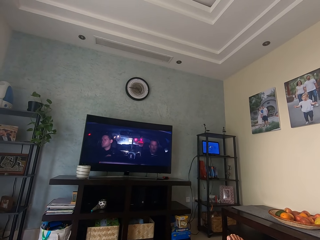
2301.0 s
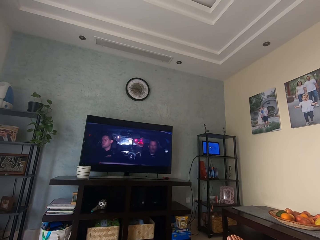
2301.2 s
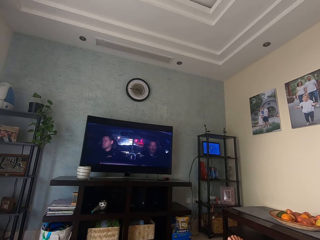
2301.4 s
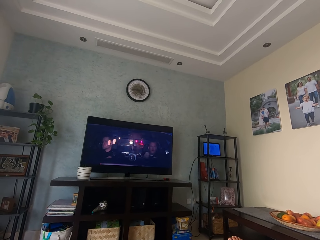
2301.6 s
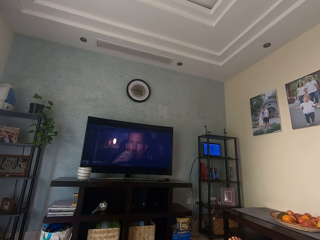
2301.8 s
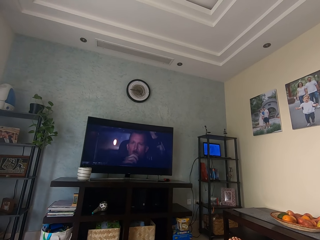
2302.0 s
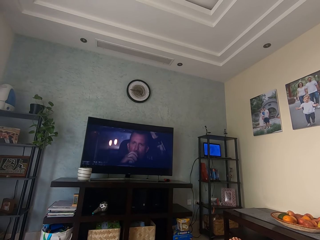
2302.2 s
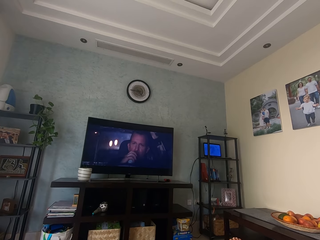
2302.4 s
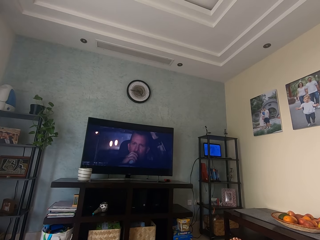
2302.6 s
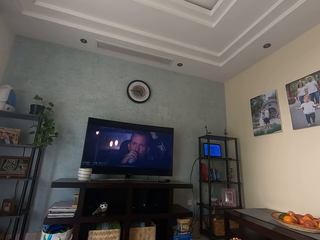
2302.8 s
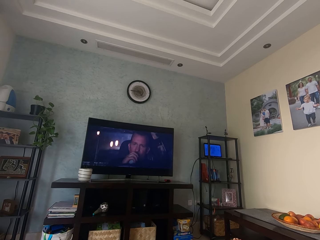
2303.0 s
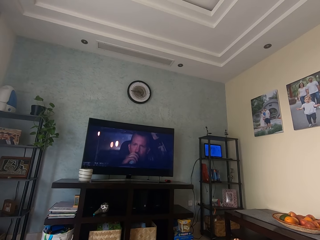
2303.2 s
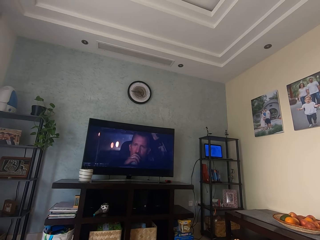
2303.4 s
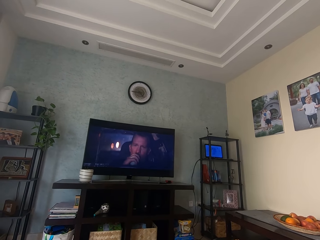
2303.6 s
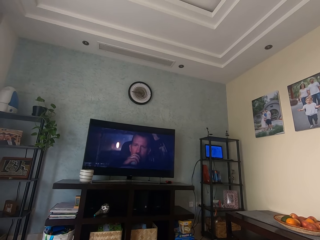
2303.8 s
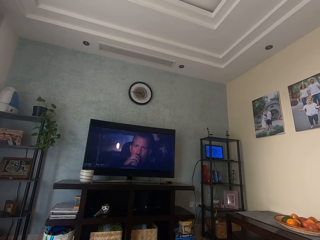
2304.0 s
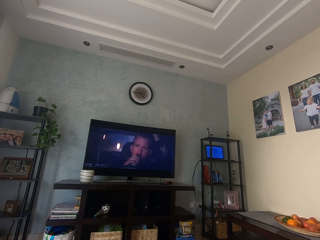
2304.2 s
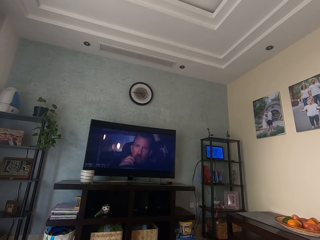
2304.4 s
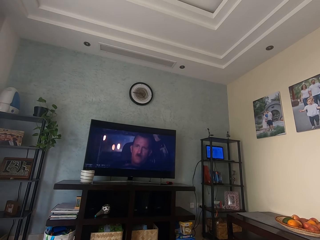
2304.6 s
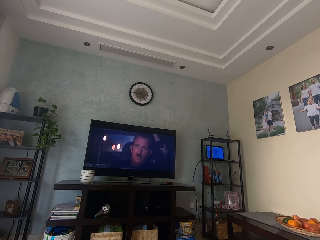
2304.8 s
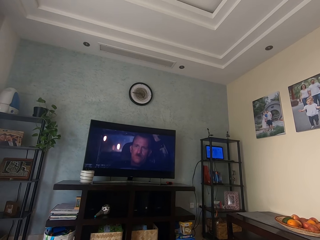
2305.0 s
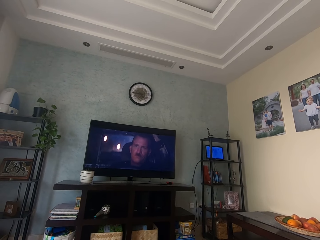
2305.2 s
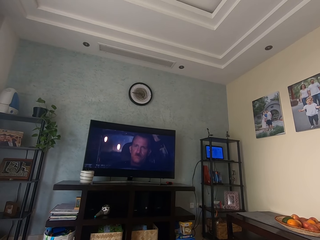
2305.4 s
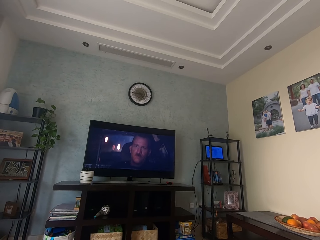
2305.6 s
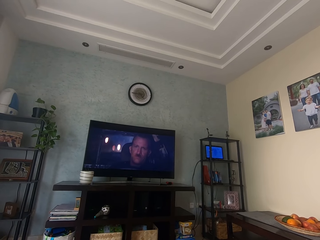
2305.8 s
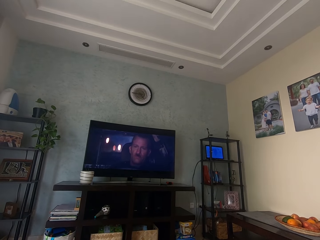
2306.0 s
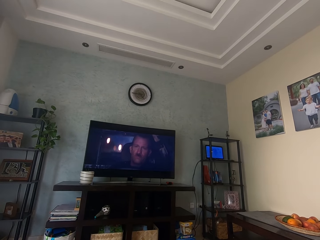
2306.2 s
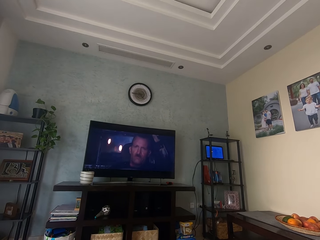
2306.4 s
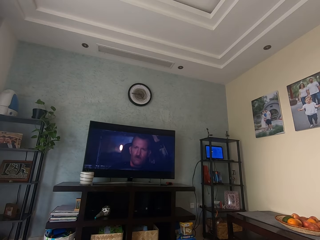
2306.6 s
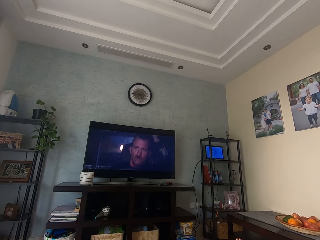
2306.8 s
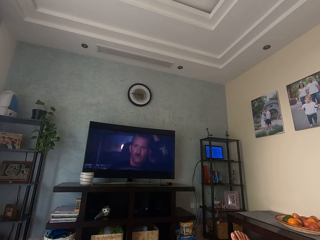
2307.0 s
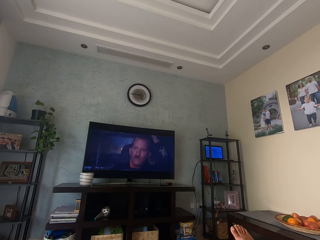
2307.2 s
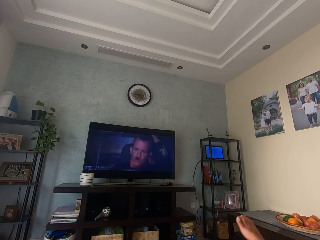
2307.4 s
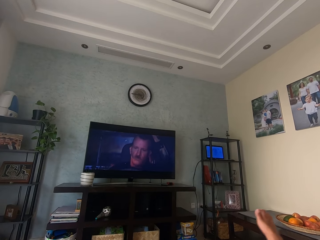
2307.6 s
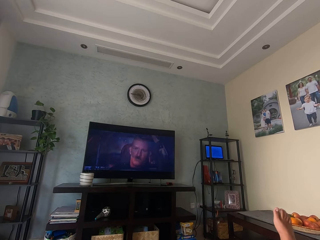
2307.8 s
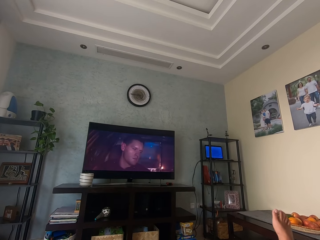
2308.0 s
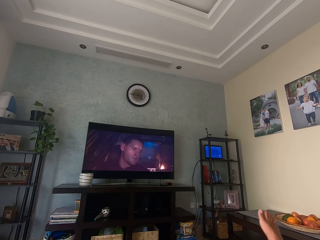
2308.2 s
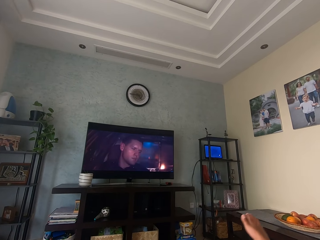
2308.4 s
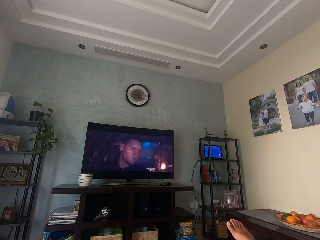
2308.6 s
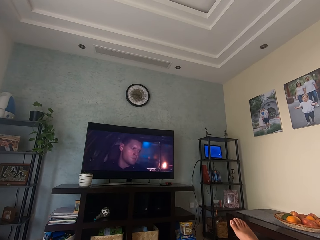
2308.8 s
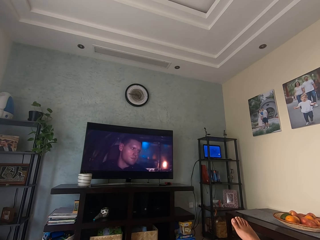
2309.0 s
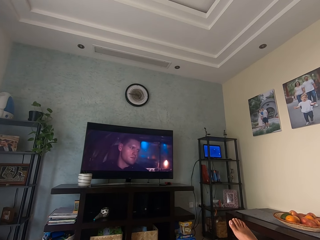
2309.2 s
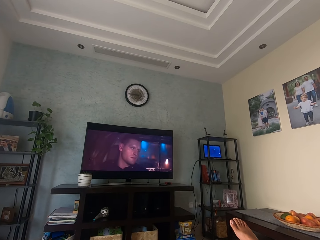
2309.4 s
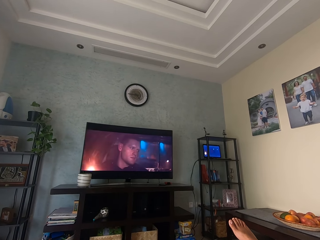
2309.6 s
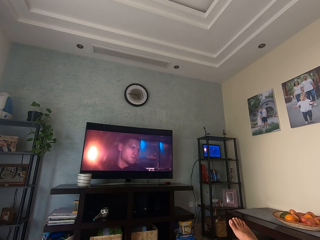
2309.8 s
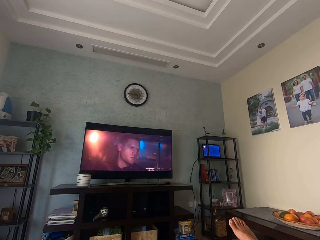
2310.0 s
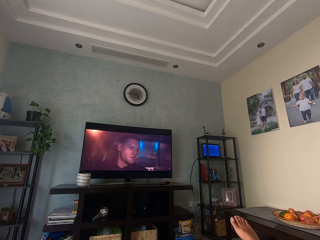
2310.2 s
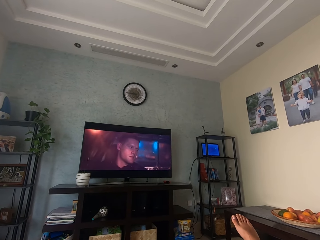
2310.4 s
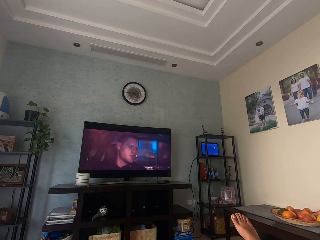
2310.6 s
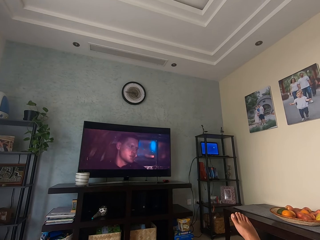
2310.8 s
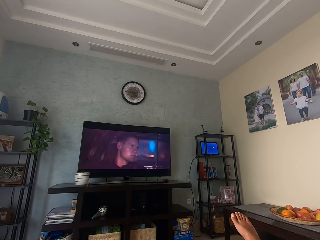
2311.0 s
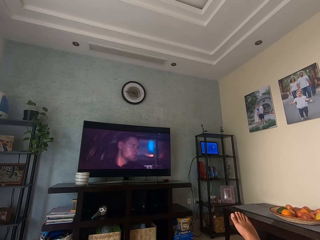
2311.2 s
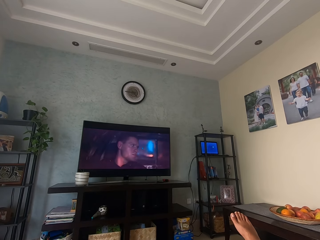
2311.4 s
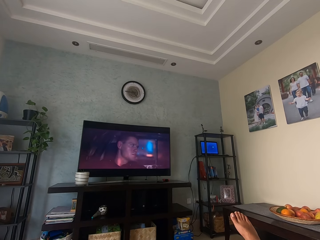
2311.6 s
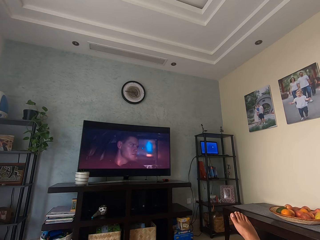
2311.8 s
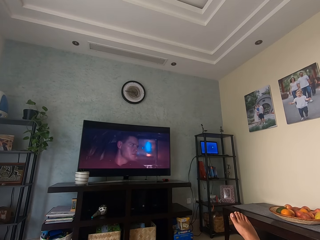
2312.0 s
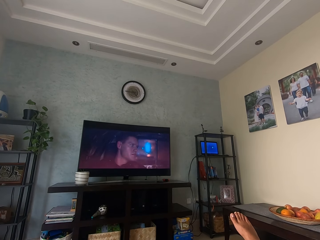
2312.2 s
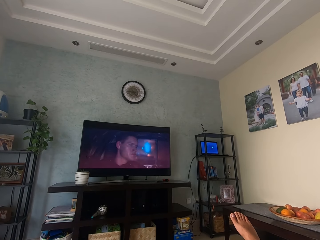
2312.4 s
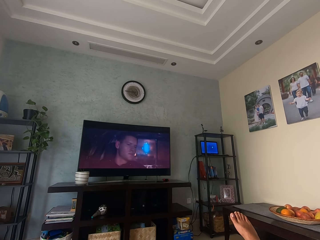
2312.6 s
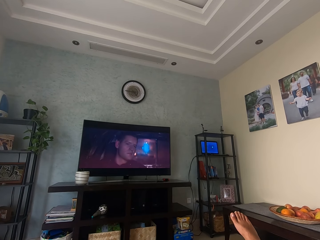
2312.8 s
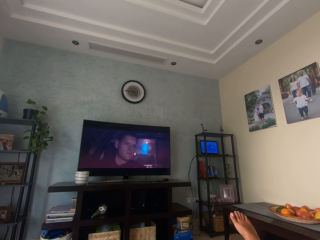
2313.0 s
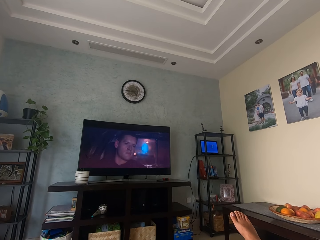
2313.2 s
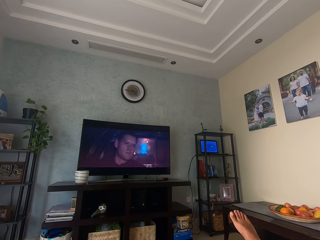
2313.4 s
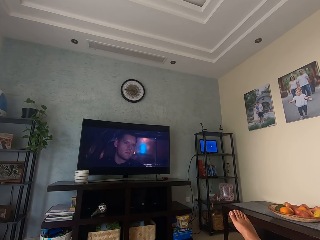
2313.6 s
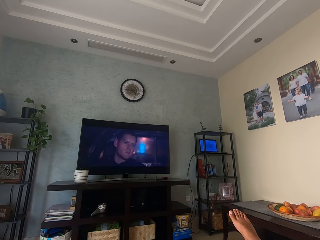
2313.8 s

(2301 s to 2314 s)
The camera wearer moves his leg on the couch. He watches a movie on the television. He swings the right leg.

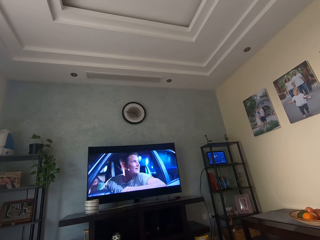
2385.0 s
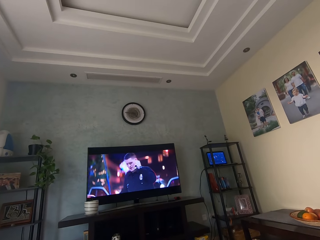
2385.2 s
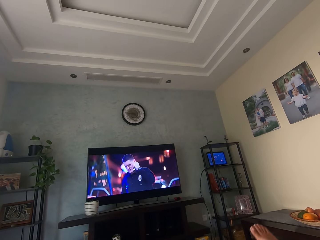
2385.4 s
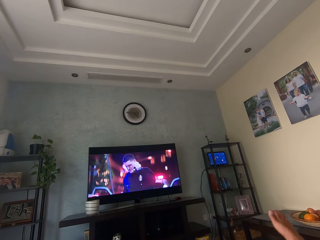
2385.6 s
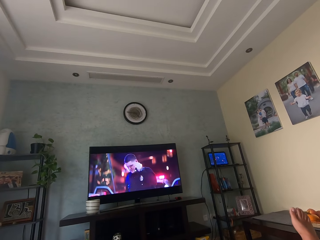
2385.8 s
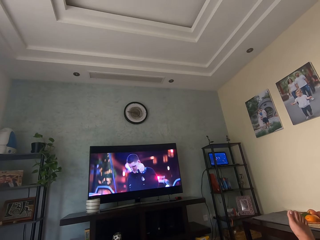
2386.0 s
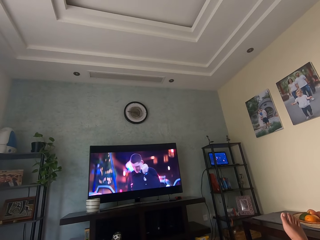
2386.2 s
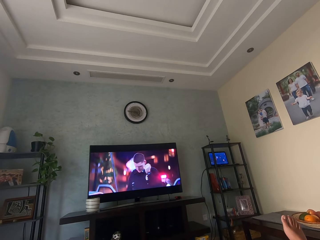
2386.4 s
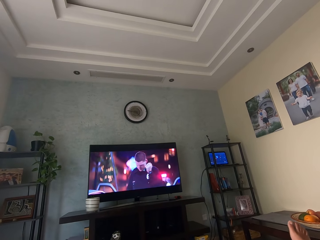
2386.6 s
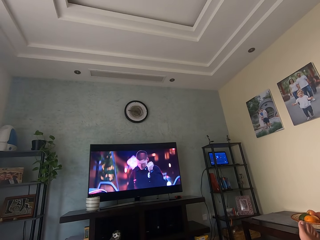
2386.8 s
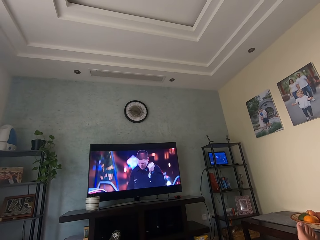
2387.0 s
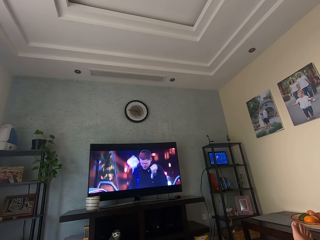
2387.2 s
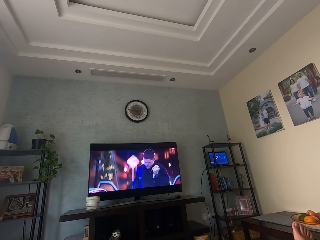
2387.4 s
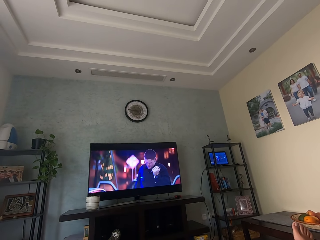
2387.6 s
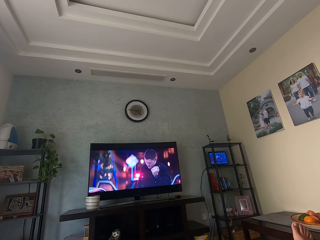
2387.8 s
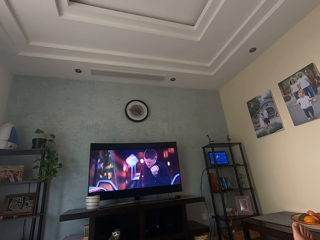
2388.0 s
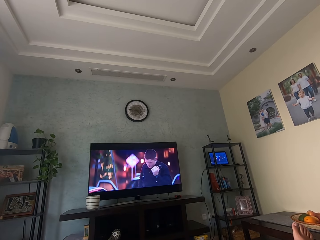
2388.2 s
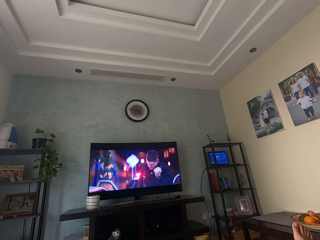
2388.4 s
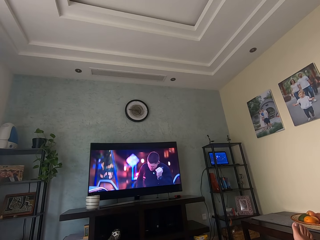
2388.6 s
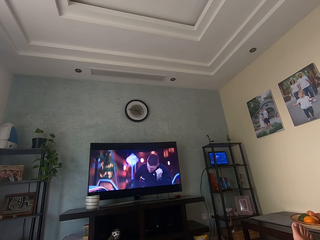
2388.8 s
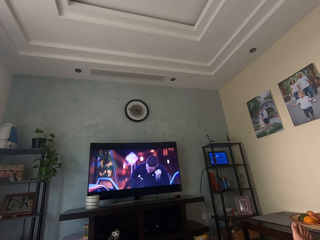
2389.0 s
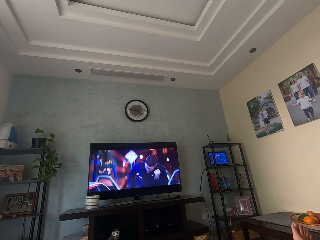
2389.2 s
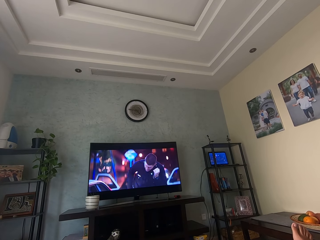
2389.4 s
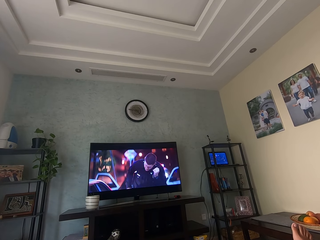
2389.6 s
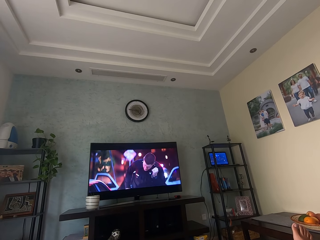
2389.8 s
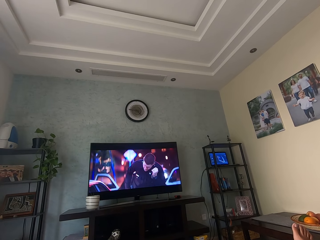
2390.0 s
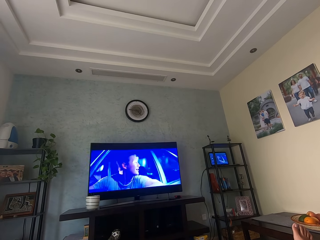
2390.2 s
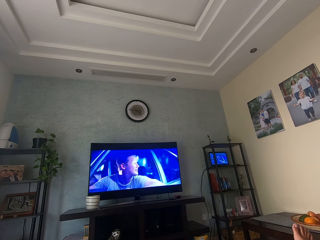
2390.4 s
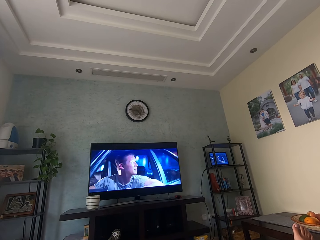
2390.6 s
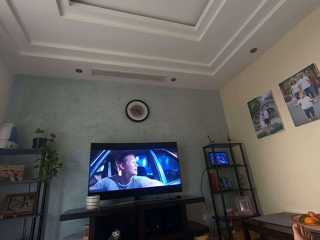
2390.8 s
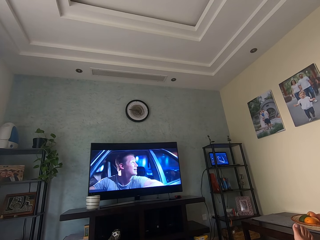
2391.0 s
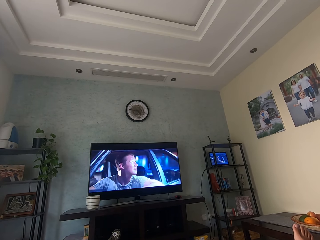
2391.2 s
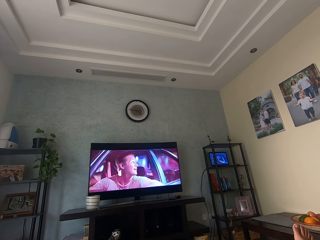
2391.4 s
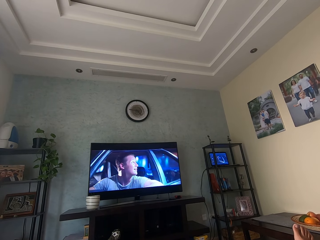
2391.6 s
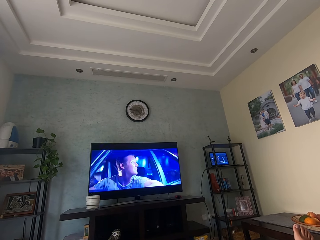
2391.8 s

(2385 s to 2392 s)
The camera wearer moves the right leg. They watch television.
